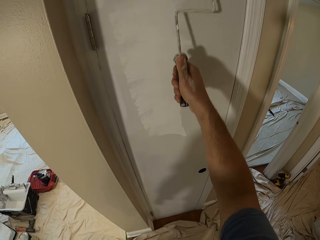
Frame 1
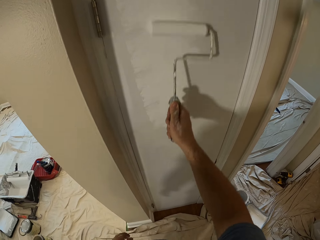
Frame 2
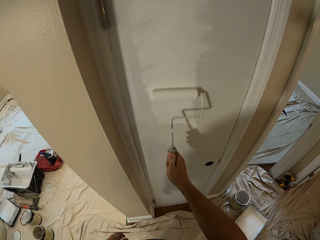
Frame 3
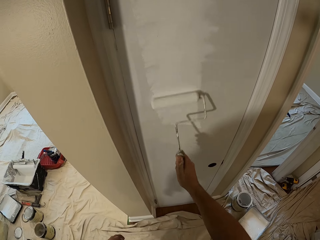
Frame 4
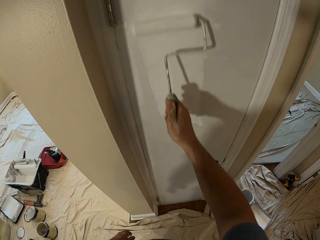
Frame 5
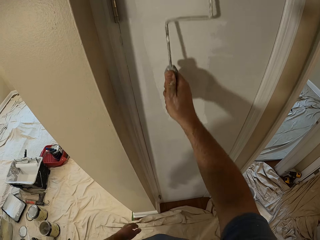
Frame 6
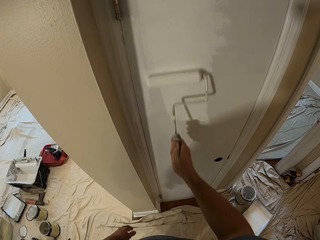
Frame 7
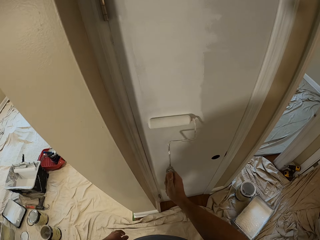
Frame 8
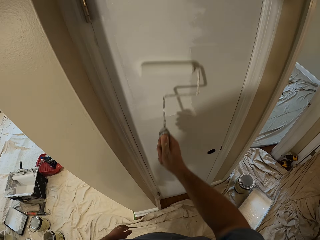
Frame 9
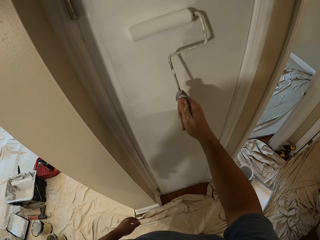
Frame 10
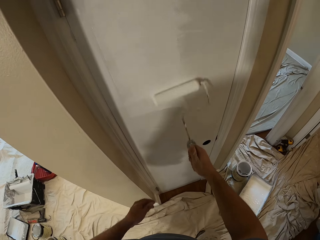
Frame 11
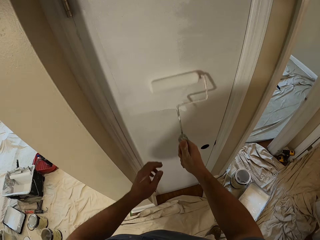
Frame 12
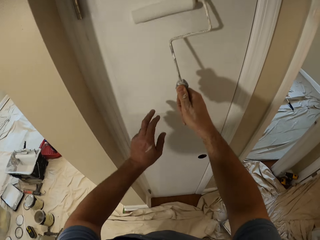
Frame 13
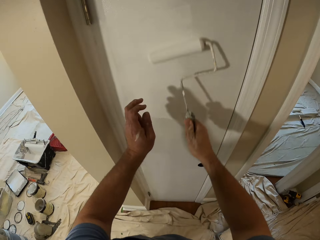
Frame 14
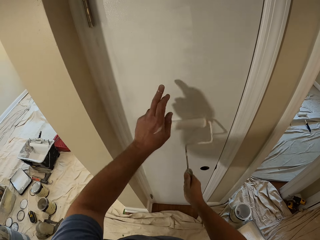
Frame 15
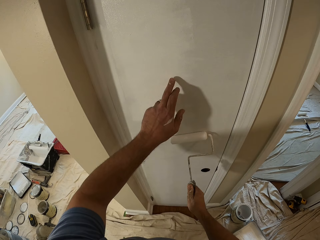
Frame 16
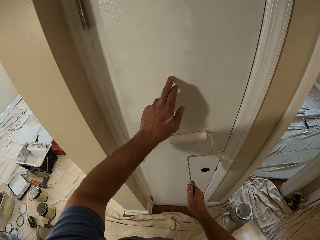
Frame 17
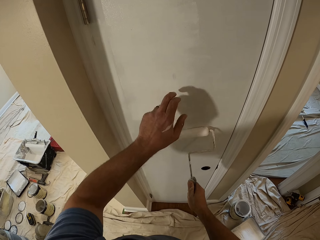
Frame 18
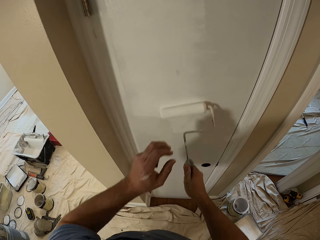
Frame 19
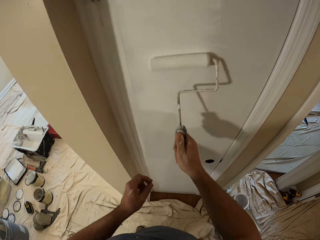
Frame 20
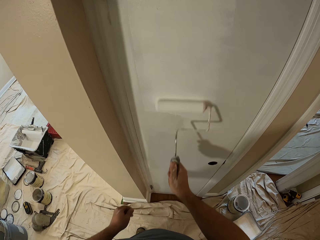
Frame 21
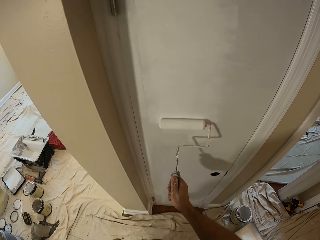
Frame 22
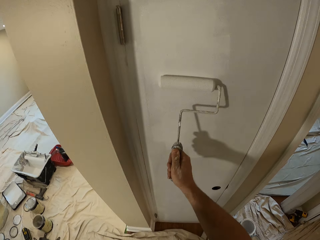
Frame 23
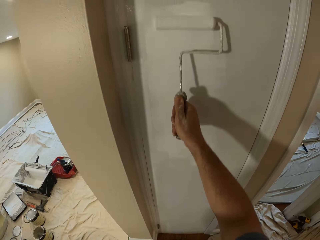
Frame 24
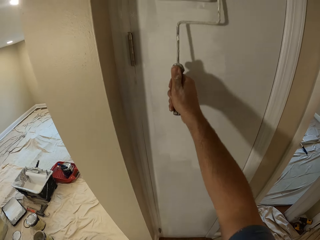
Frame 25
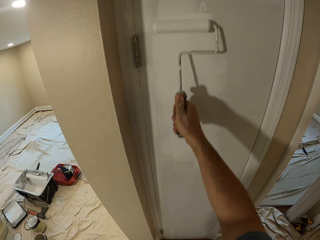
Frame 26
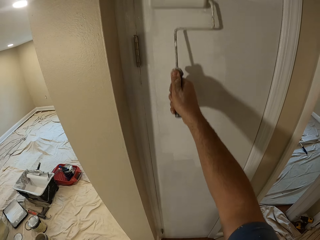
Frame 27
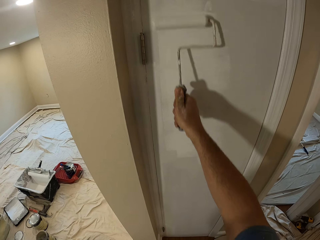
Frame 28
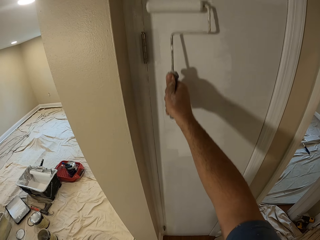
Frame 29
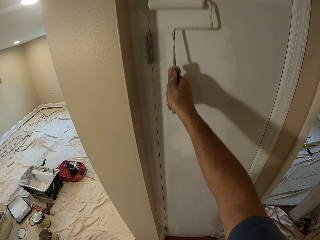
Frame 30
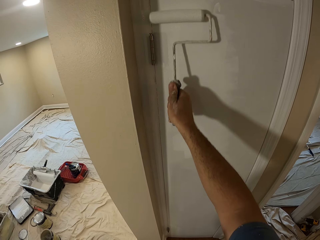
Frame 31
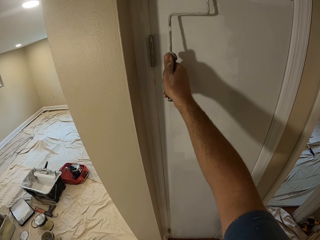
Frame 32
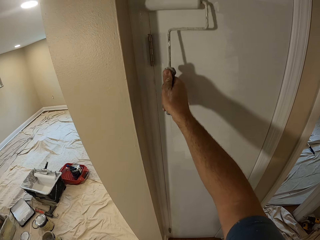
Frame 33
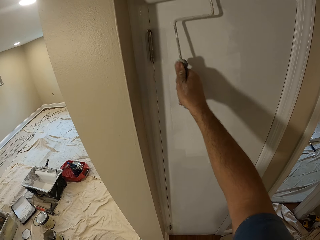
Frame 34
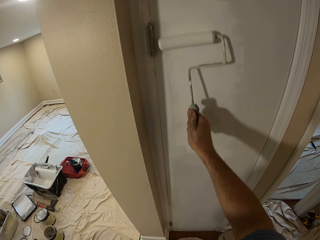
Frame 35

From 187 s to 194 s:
The camera wearer pokes the door with a finger. They paint the door white with the roller.

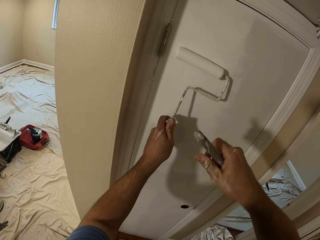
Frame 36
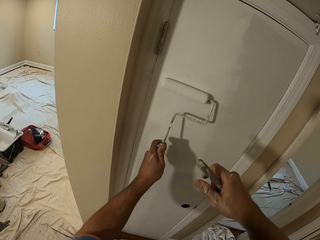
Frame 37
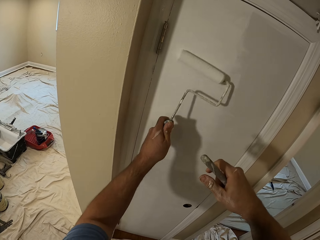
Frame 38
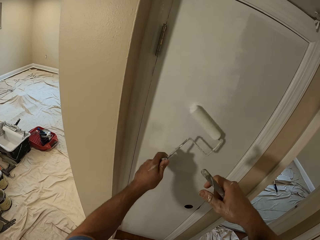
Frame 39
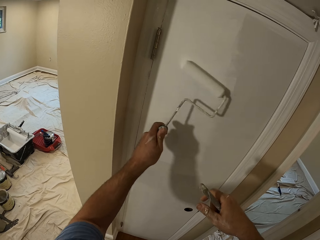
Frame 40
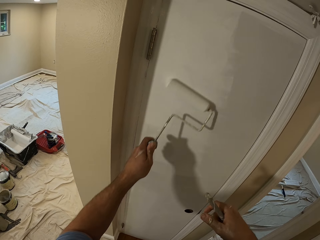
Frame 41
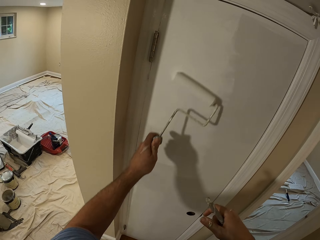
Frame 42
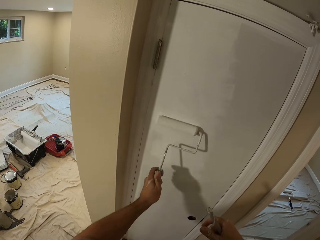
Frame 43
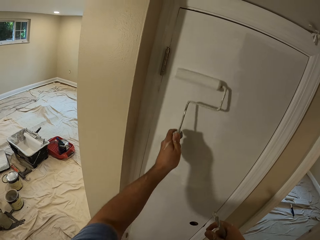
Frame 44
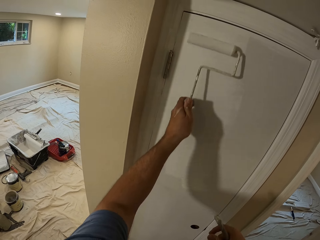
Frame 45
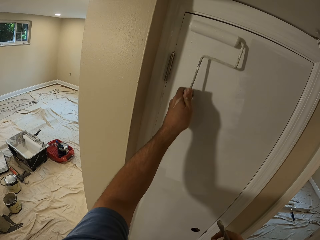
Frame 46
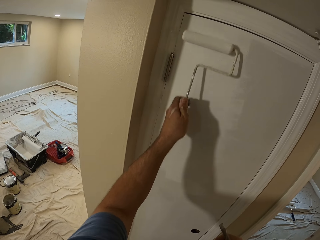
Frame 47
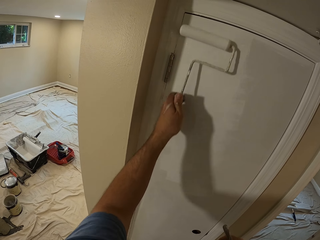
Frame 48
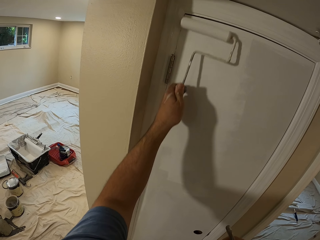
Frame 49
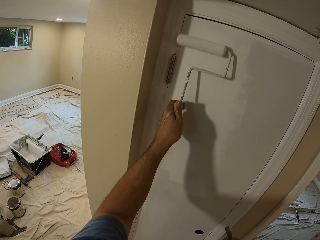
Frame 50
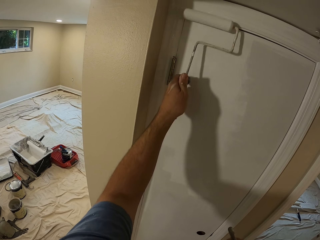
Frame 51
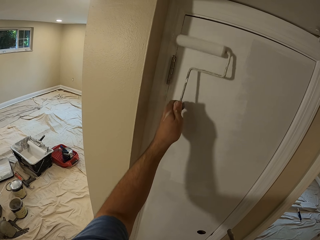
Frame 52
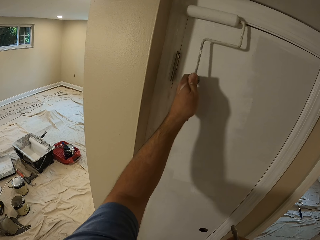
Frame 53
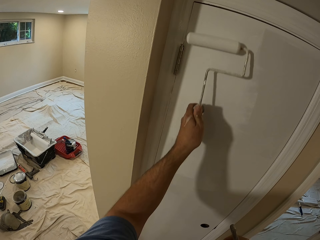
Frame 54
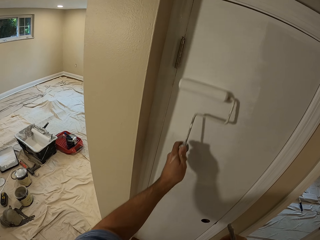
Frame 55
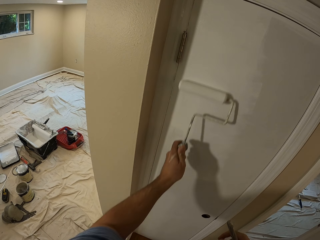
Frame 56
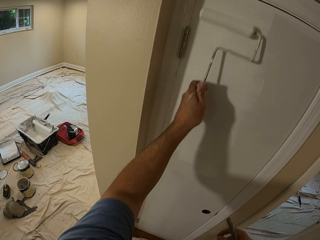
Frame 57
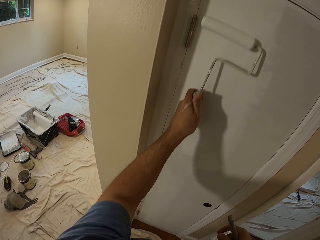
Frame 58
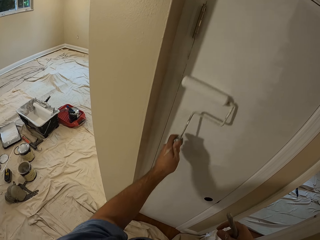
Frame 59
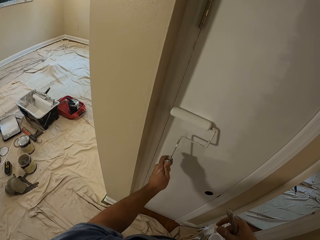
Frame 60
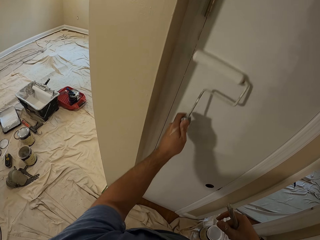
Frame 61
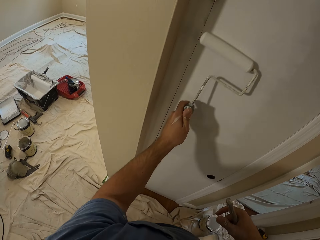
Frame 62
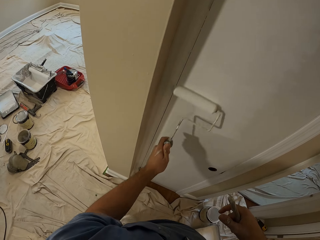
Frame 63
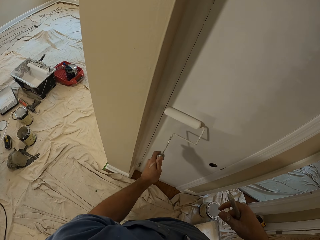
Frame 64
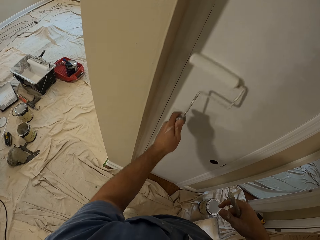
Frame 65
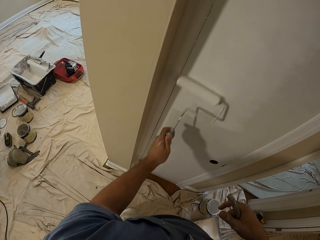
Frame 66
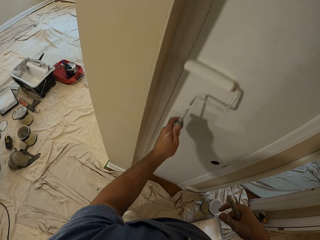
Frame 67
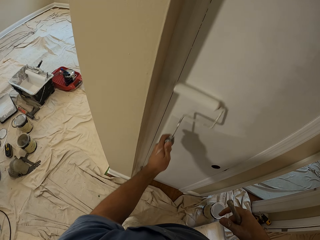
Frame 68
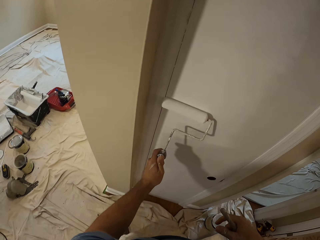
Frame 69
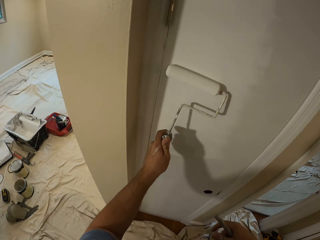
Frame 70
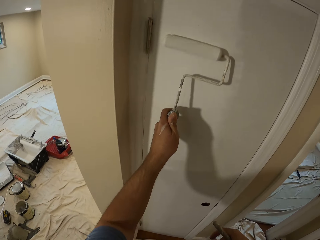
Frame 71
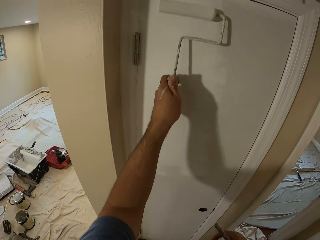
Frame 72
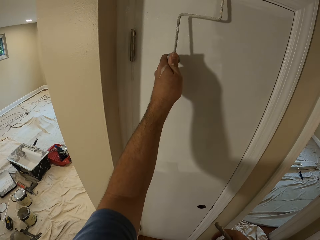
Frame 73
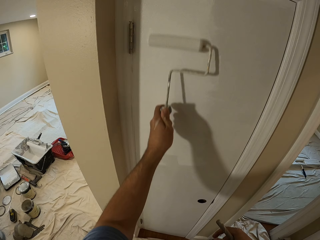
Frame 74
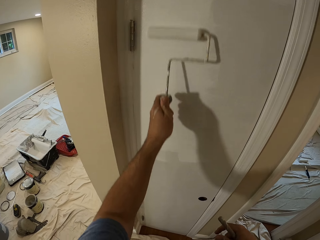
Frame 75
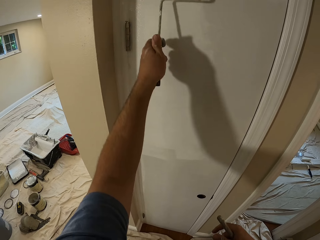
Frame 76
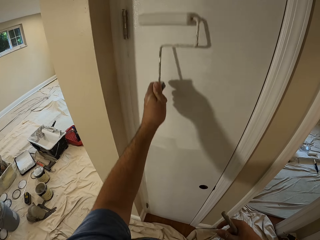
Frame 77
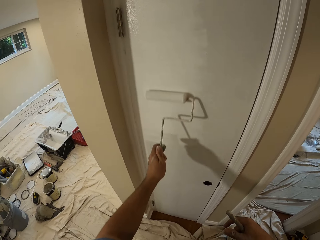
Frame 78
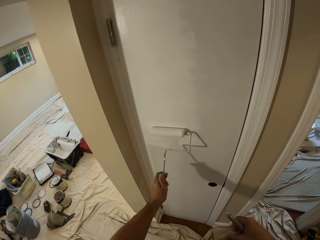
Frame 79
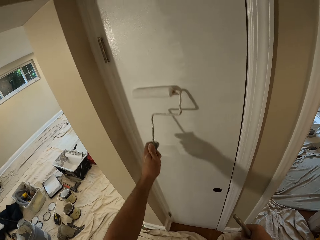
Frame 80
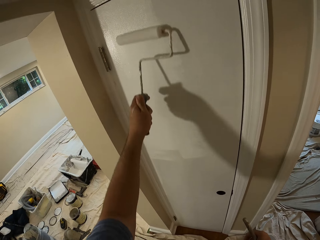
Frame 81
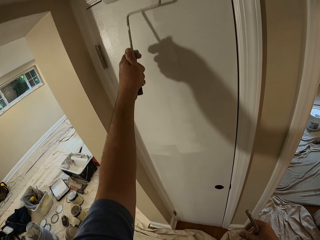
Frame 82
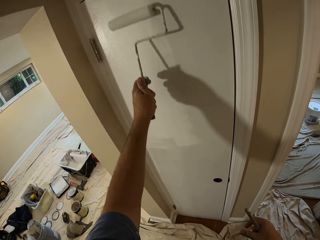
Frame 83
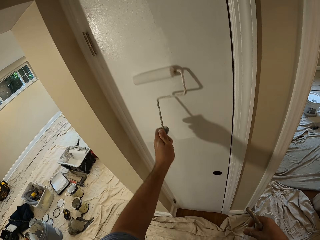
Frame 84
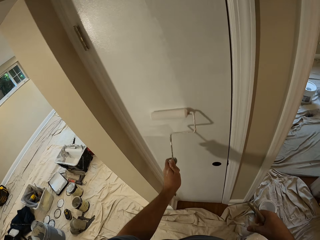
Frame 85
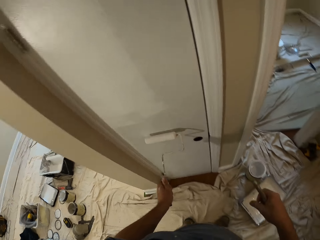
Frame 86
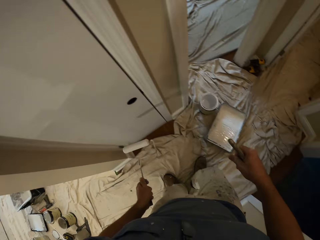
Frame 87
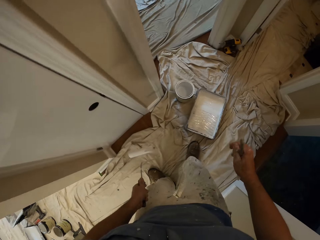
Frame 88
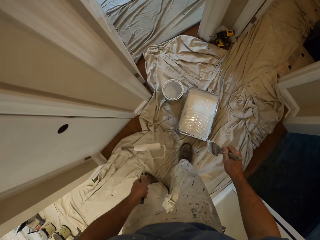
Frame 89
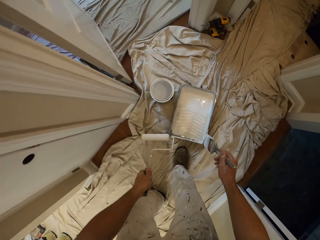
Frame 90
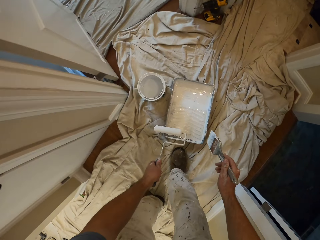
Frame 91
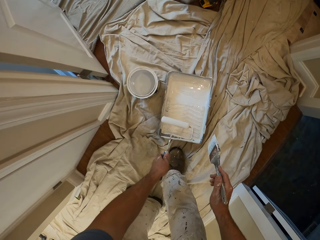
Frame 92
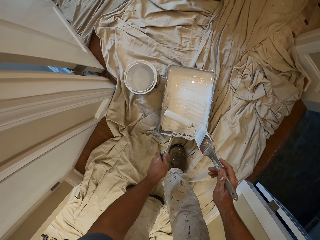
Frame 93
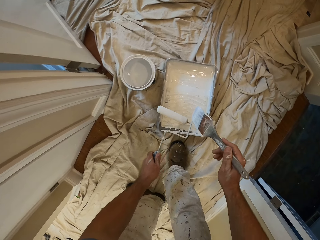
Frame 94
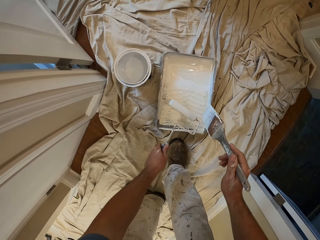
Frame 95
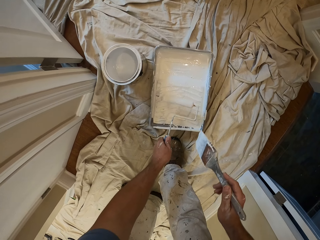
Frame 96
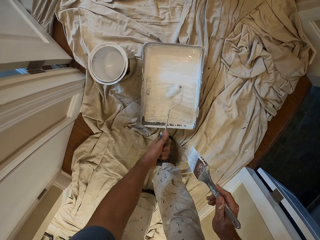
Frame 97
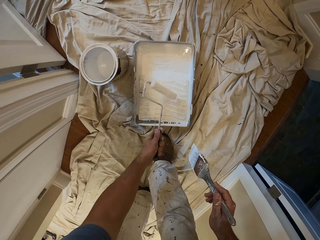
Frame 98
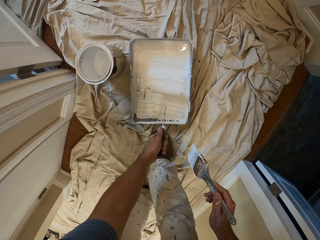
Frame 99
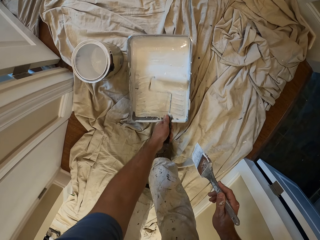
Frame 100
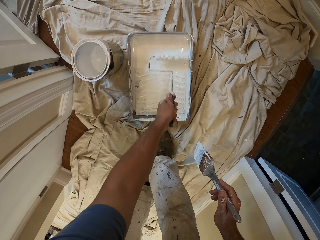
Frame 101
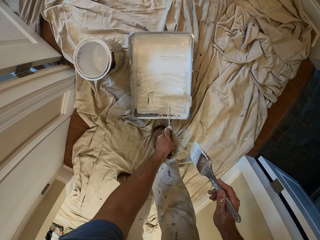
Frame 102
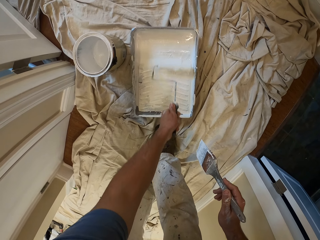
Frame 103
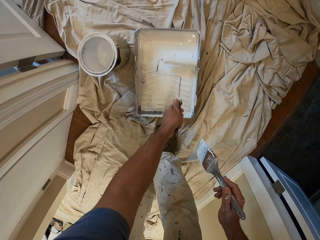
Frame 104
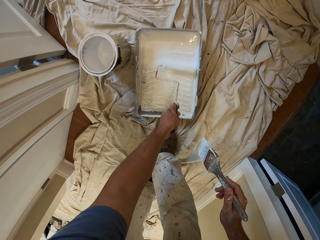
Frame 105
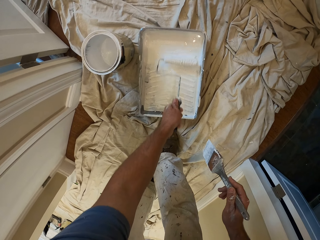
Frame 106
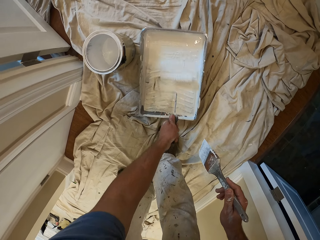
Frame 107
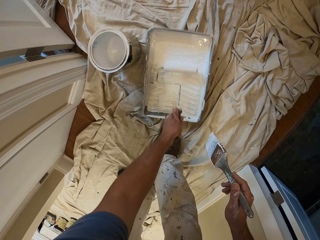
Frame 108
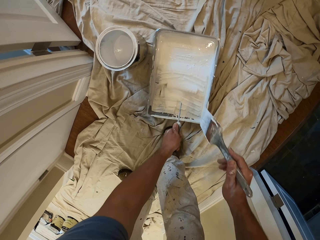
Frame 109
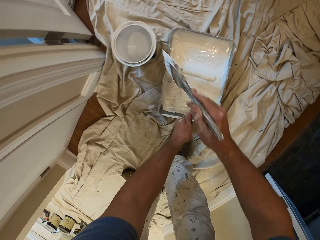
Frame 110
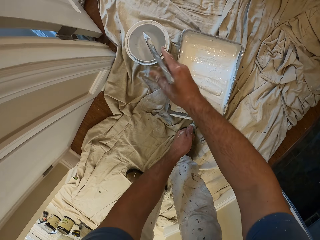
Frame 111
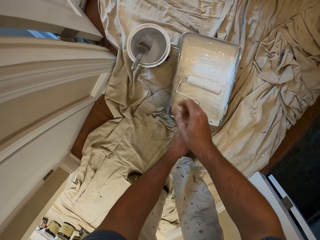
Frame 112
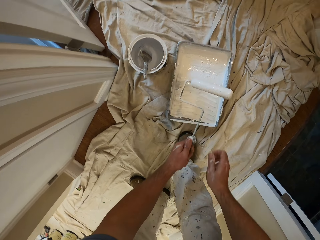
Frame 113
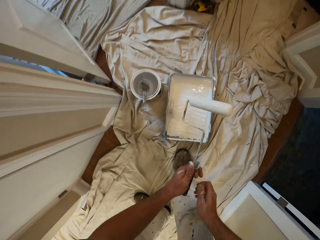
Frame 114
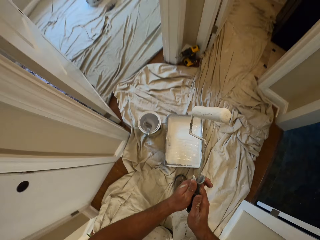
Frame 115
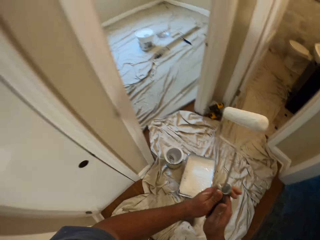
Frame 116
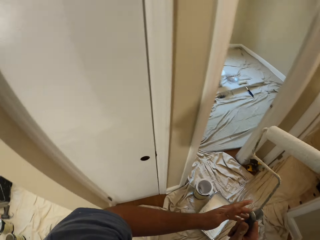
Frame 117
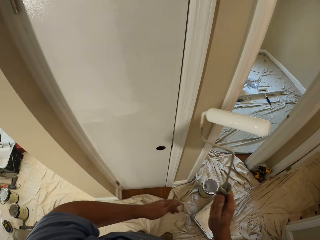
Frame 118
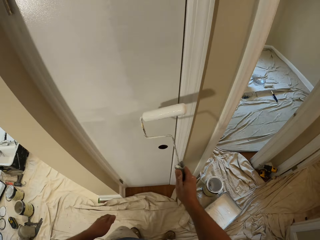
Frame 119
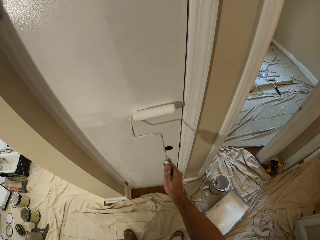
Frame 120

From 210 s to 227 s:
The camera wearer paints the door white with the roller. They turn towards the tray on the floor. They roll the roller paint brush into the paint. They drop the paint brush into the paint can. They lift up the roller from the paint.
